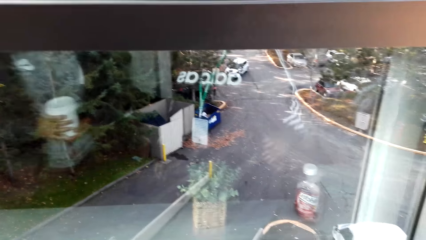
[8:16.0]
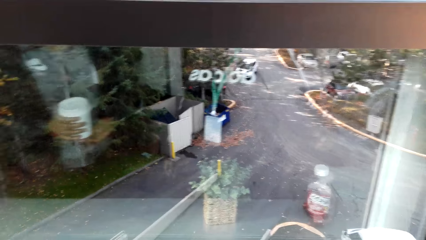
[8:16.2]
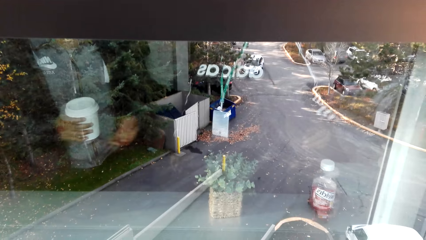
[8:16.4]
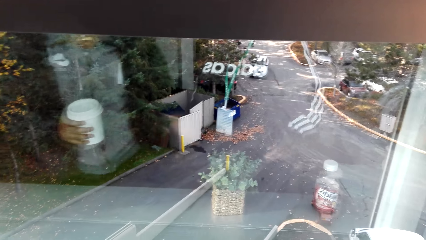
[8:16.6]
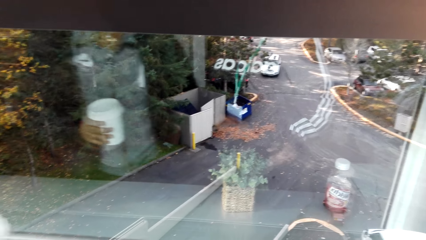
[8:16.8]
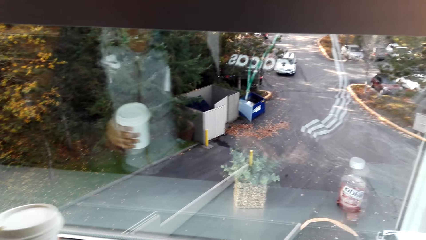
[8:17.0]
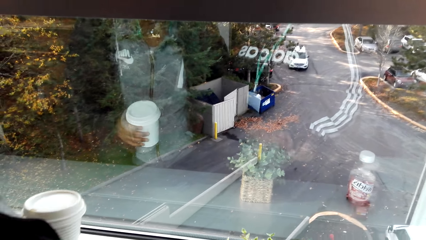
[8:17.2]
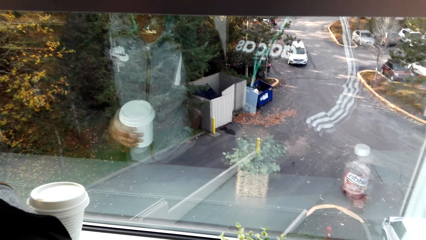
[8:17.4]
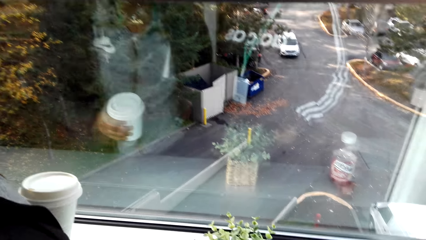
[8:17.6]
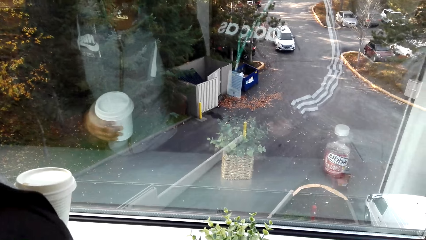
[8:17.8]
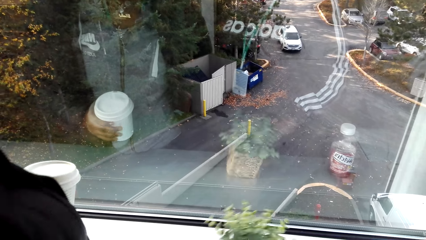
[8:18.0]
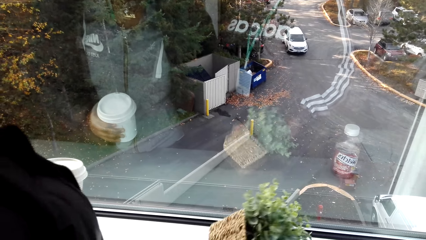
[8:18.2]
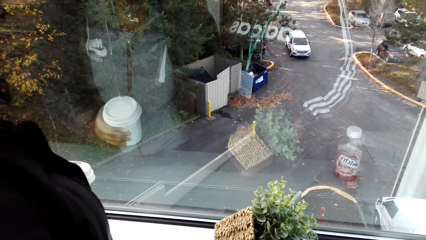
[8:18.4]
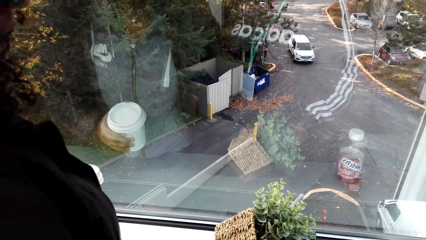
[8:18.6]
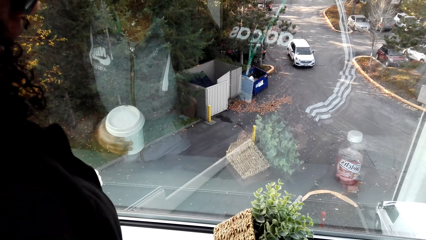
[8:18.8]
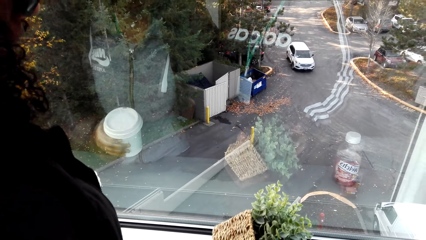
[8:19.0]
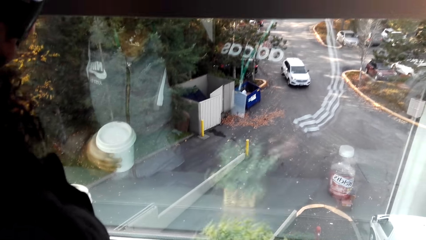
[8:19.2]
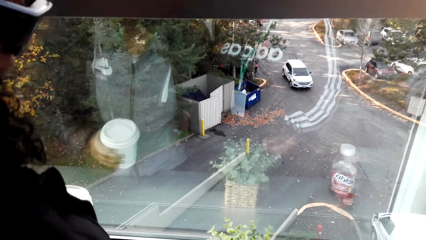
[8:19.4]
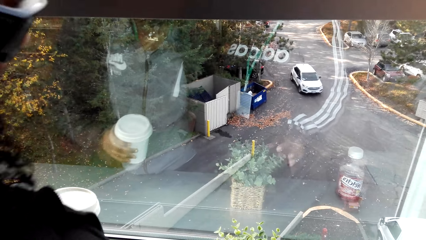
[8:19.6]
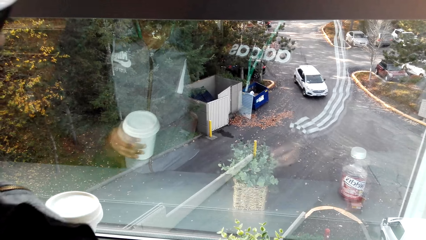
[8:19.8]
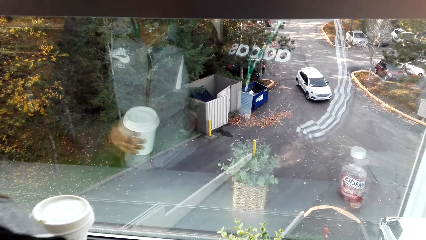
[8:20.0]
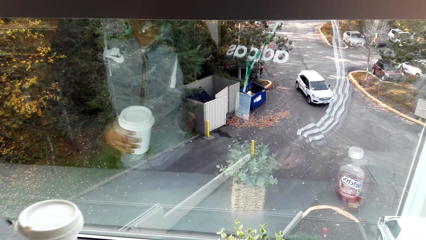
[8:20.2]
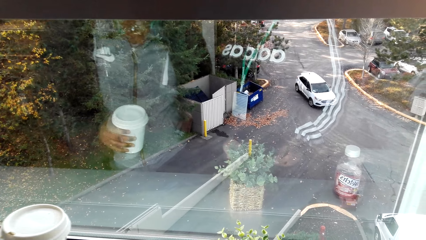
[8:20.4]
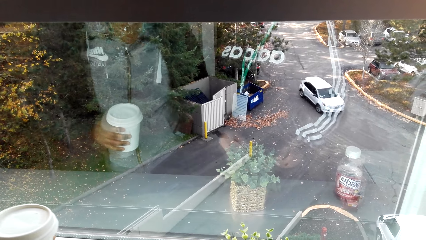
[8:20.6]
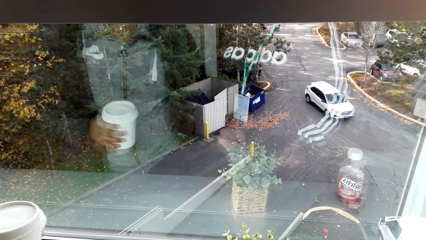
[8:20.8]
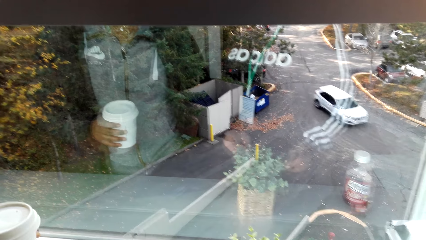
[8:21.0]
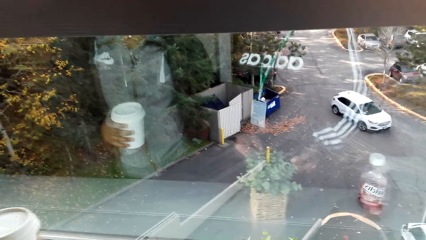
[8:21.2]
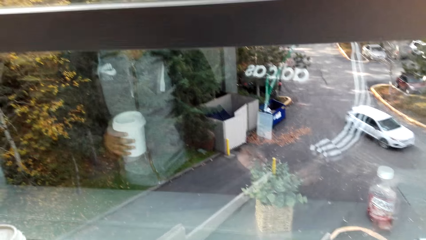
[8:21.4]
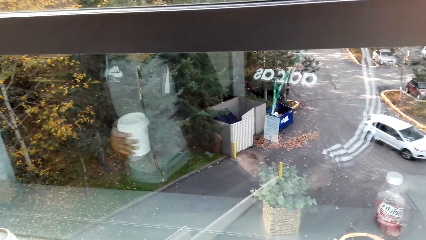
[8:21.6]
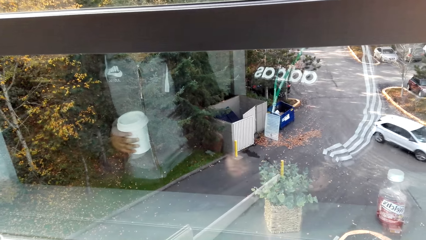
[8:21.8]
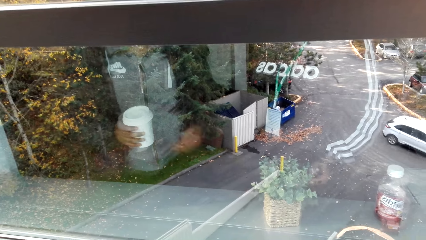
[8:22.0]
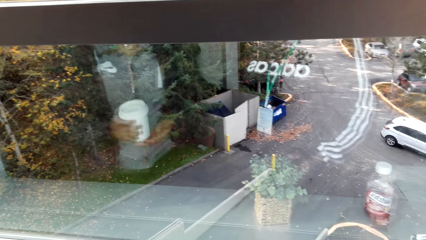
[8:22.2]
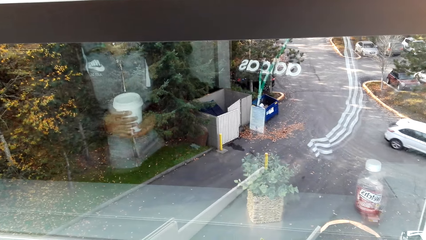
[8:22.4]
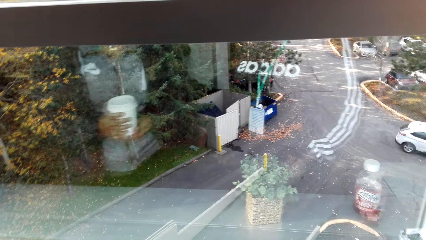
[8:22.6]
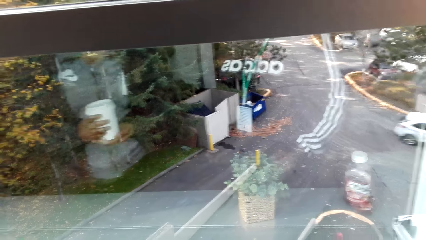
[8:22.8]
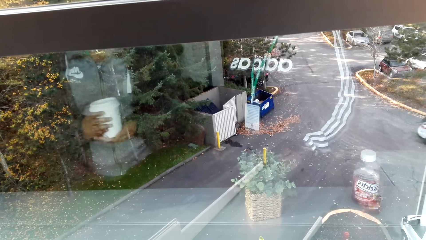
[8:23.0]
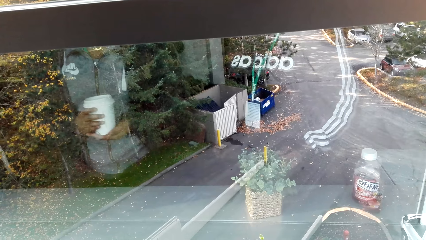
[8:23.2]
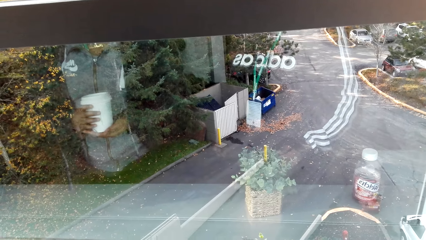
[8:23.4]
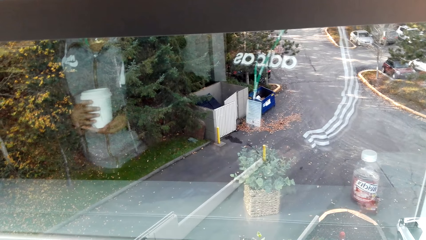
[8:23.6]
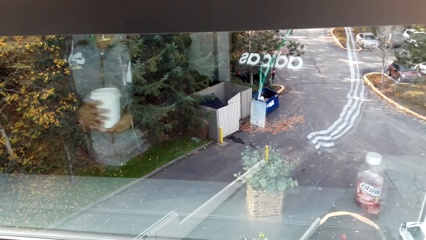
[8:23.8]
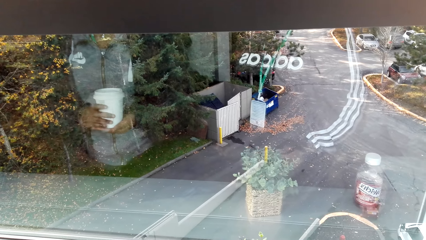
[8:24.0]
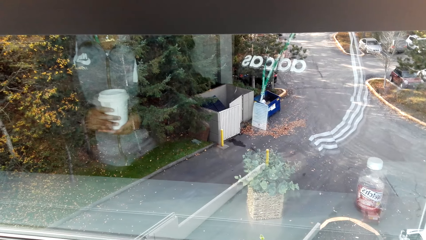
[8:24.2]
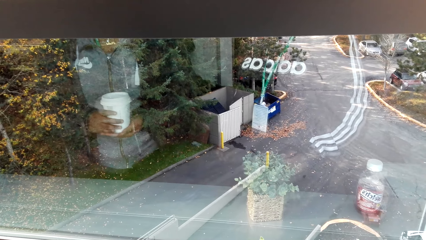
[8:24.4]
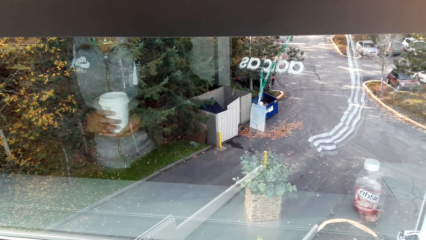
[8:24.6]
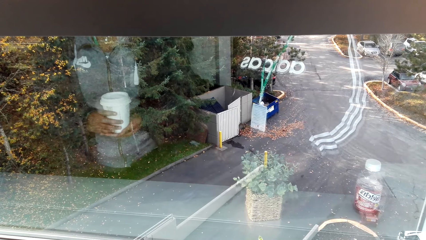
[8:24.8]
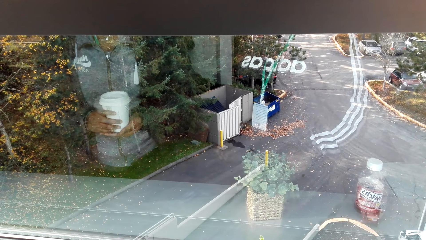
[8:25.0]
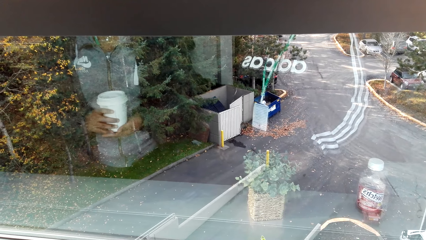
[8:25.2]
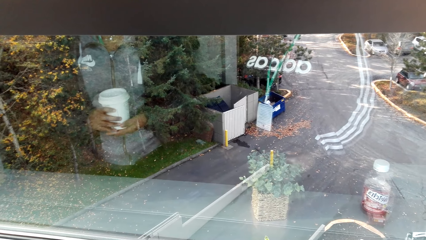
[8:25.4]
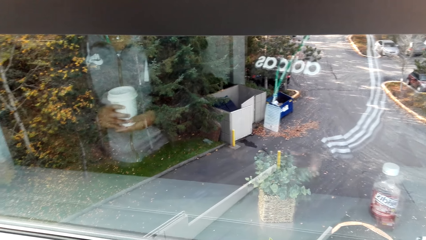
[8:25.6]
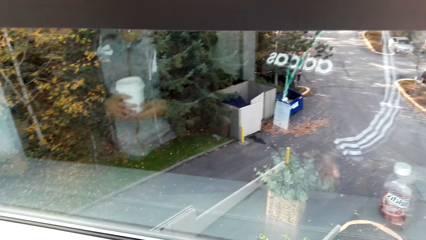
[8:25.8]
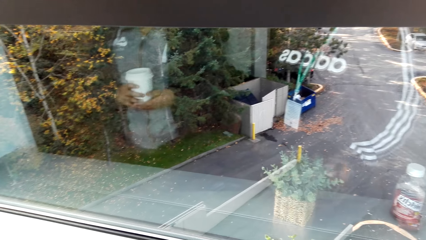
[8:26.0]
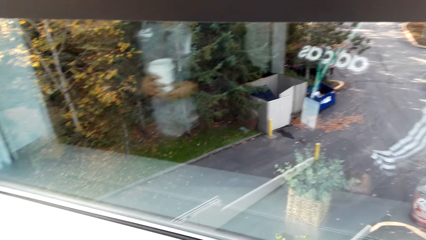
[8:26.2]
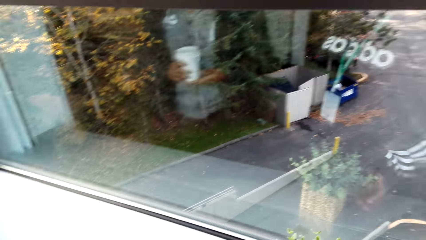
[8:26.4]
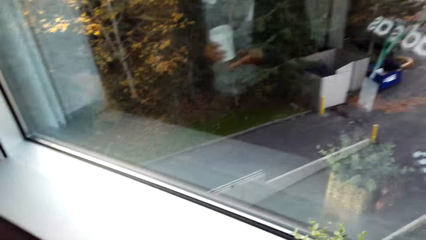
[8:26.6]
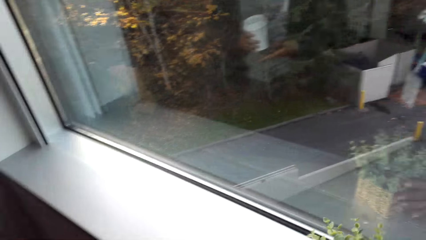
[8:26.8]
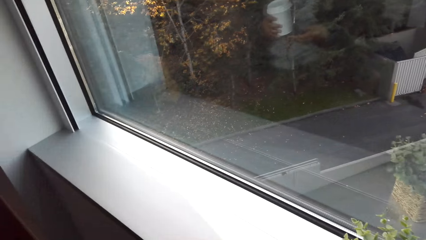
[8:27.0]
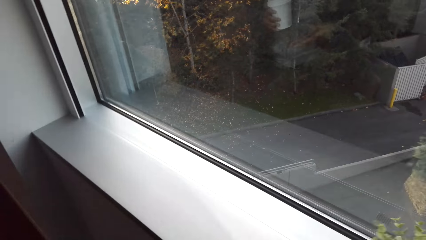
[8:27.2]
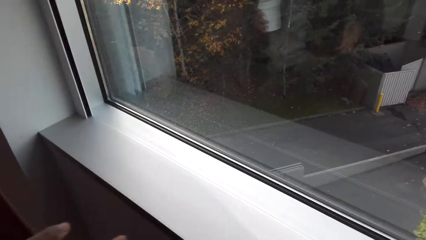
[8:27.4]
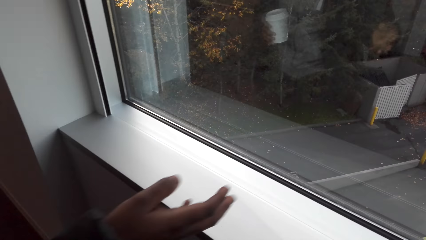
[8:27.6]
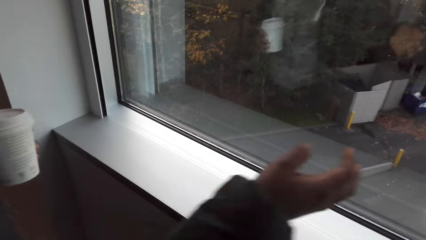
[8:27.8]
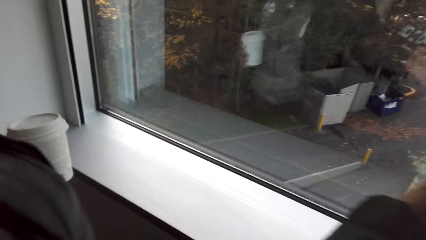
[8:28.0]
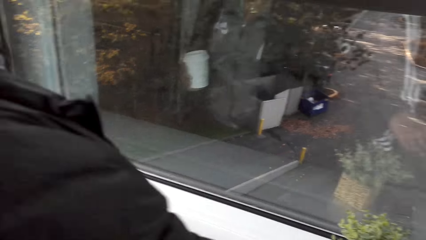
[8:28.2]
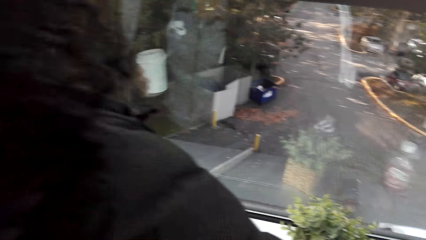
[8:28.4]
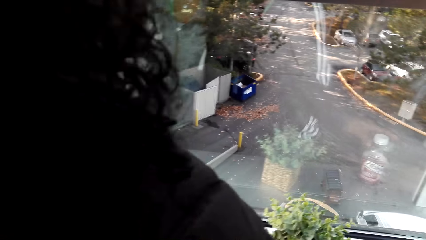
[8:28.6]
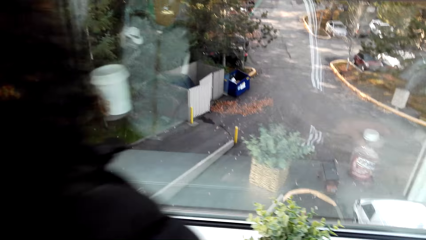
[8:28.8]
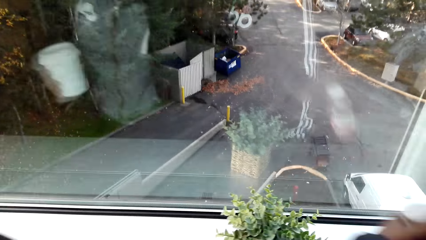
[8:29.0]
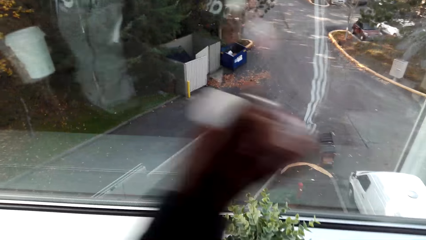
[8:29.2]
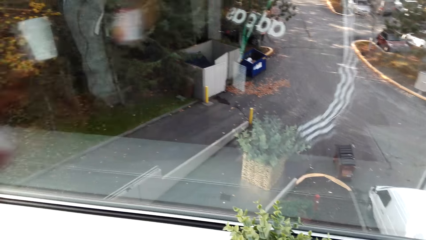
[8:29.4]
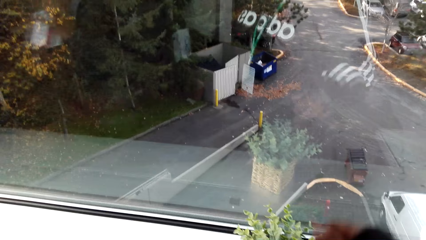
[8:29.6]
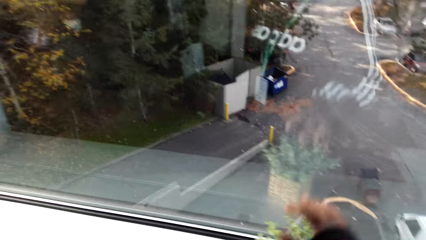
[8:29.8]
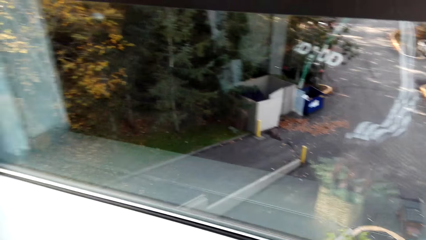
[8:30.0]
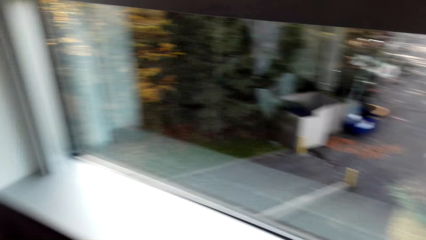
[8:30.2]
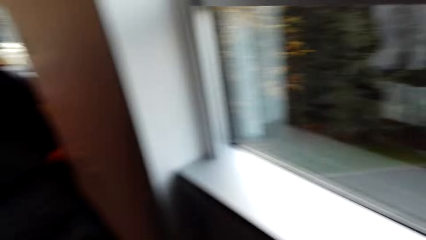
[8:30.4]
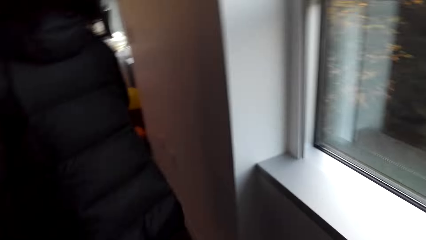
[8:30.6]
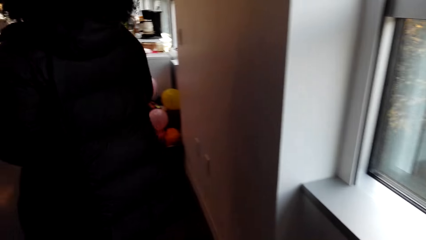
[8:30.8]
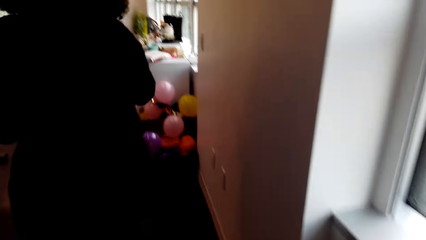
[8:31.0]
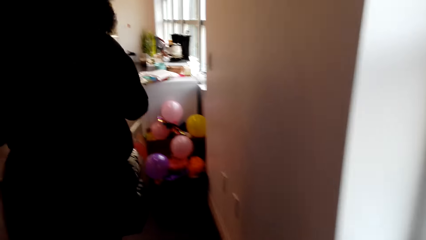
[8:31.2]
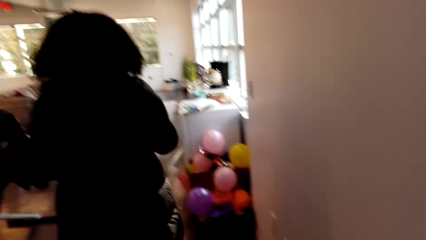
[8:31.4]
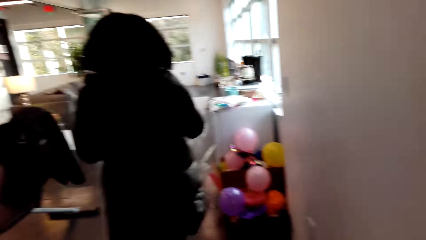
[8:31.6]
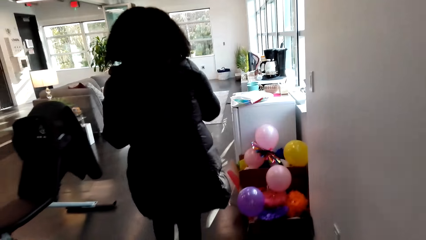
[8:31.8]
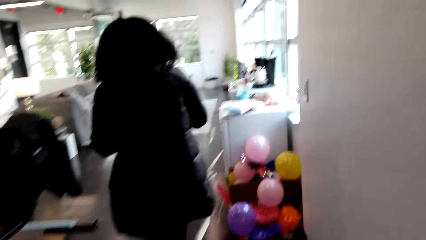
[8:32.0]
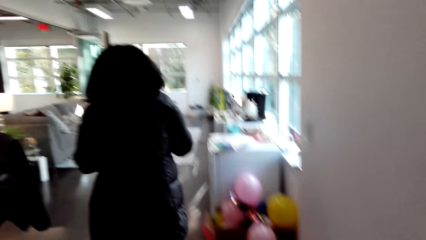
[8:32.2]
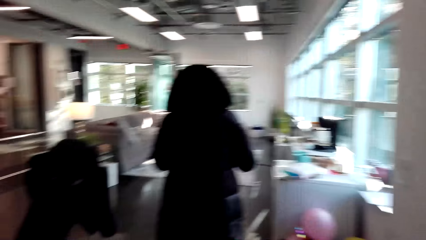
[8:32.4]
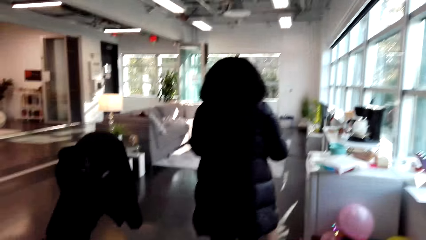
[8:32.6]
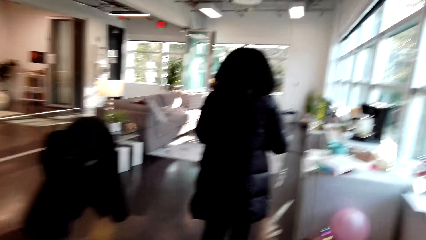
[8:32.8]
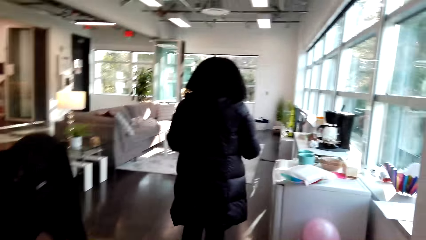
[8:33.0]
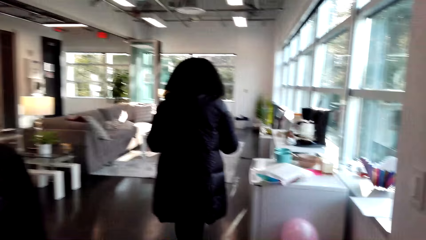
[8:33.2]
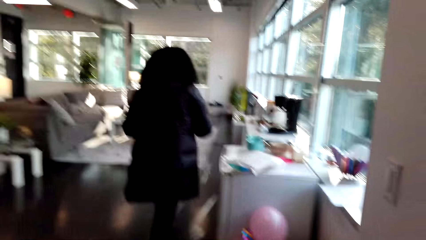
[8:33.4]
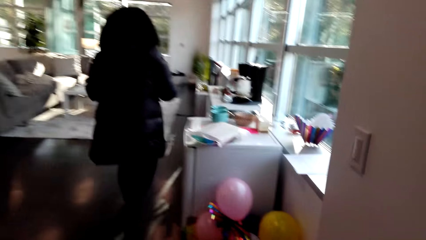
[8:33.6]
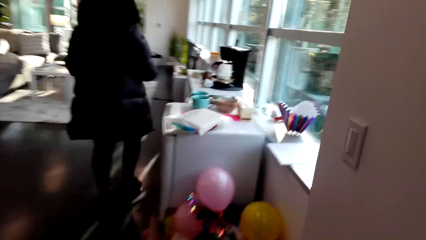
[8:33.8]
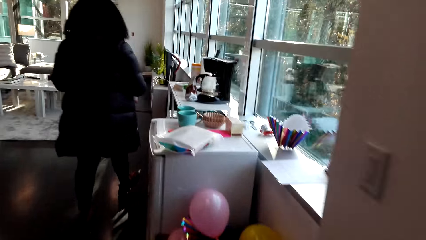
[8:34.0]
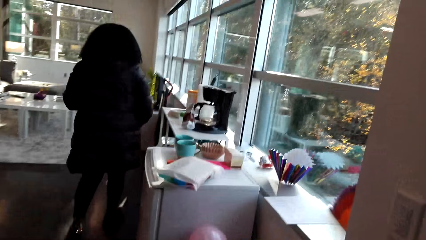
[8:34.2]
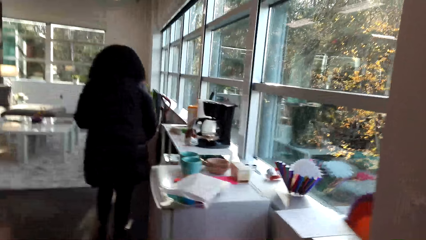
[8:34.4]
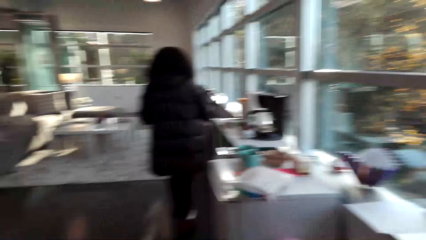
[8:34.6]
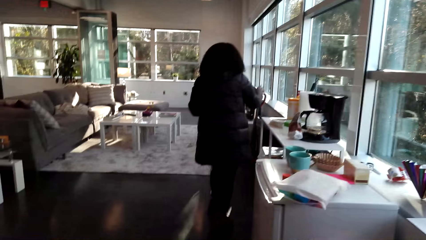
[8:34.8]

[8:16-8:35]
A woman talks to the camera wearer. The woman talks to the camera wearer again. The woman holds a plant vase. The camera wearer holds the vase. They talk to the woman. The woman talks to the camera wearer. The woman picks up a bottle of something on the window sill. The camera wearer follows the woman. The woman walks. The camera wearer talks to the woman.
